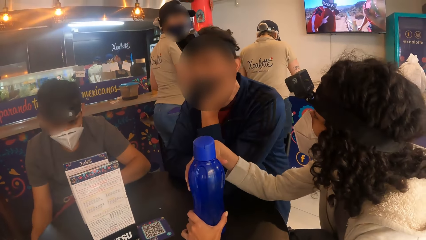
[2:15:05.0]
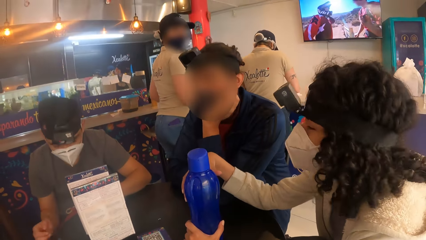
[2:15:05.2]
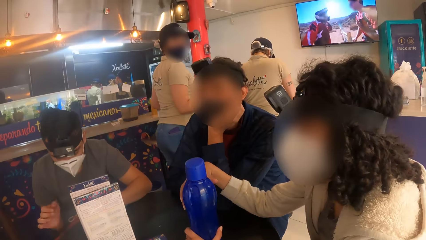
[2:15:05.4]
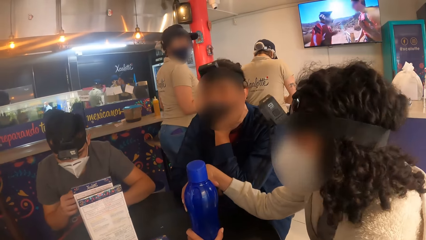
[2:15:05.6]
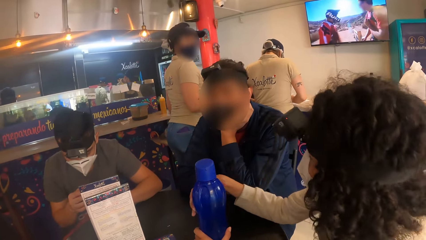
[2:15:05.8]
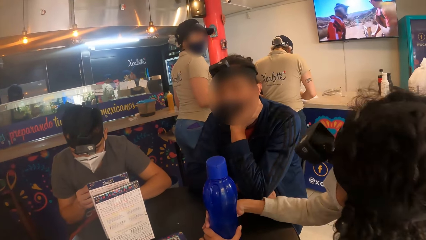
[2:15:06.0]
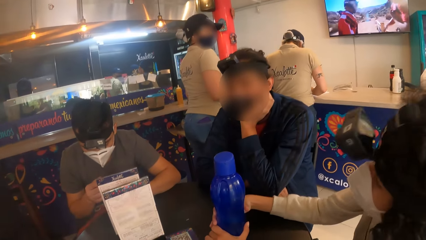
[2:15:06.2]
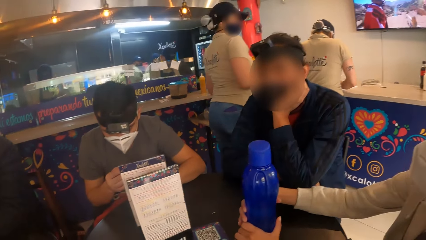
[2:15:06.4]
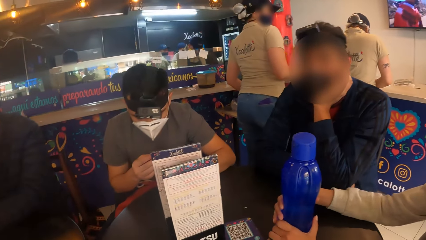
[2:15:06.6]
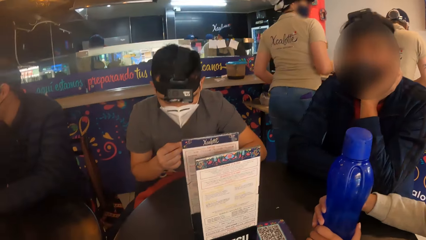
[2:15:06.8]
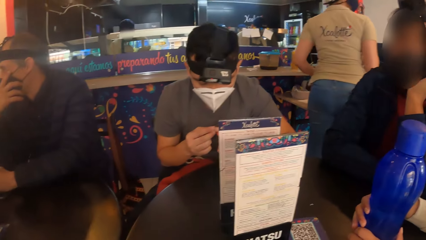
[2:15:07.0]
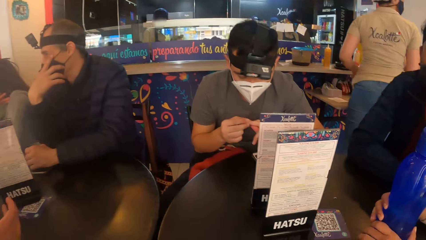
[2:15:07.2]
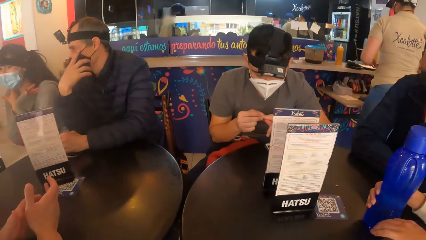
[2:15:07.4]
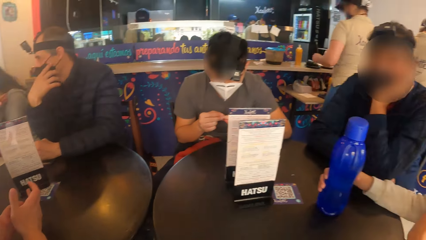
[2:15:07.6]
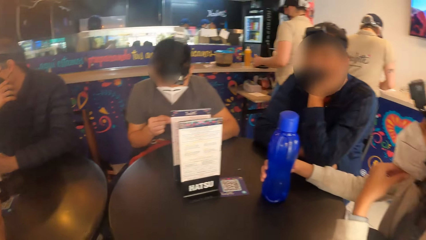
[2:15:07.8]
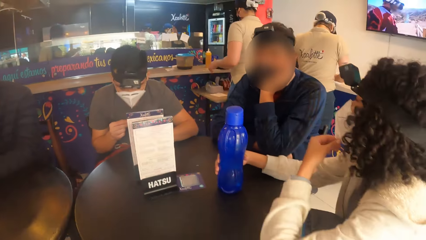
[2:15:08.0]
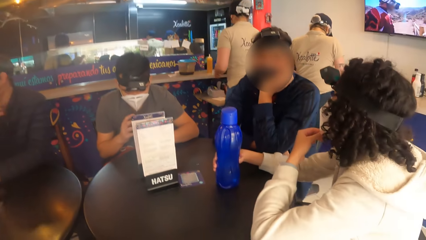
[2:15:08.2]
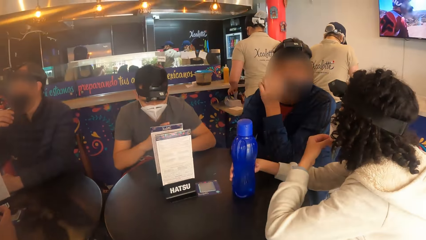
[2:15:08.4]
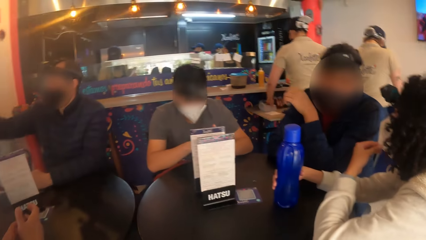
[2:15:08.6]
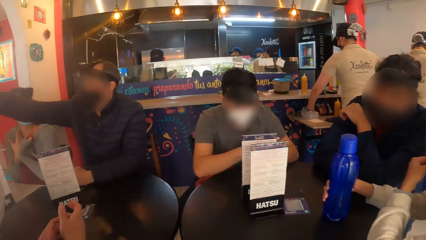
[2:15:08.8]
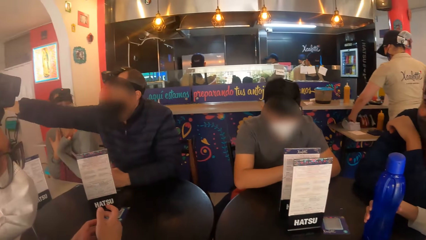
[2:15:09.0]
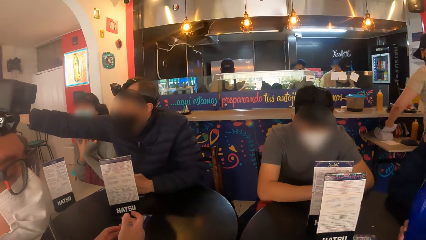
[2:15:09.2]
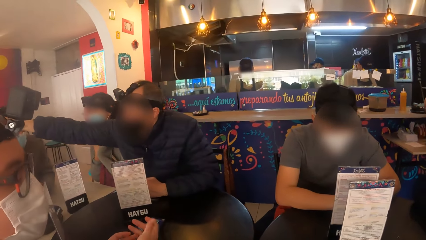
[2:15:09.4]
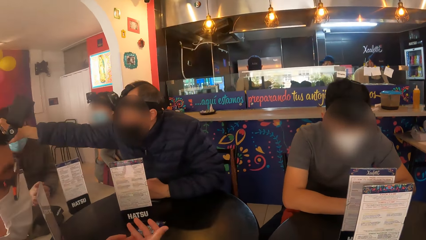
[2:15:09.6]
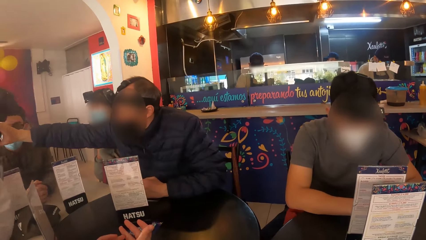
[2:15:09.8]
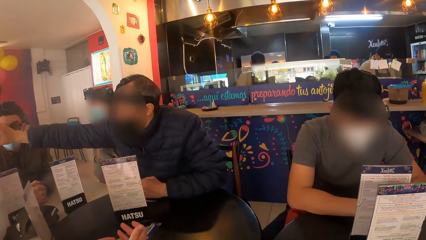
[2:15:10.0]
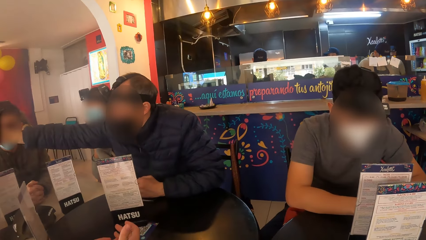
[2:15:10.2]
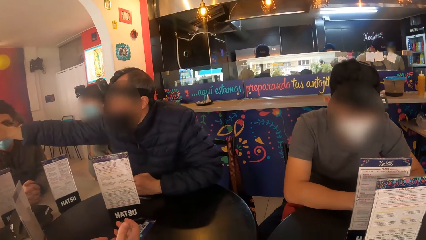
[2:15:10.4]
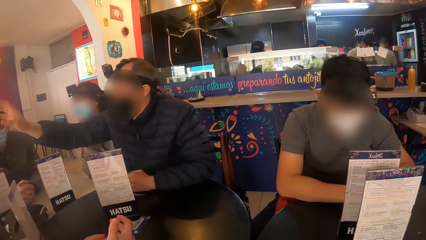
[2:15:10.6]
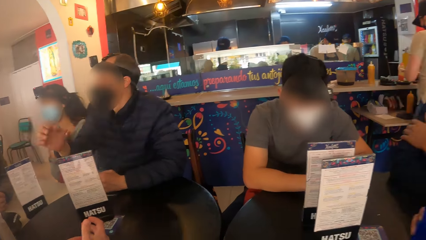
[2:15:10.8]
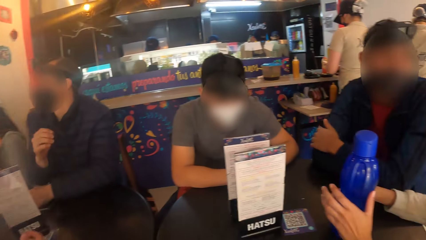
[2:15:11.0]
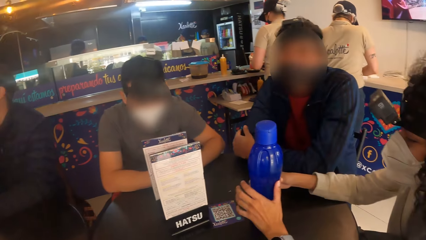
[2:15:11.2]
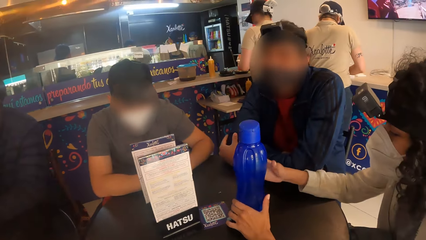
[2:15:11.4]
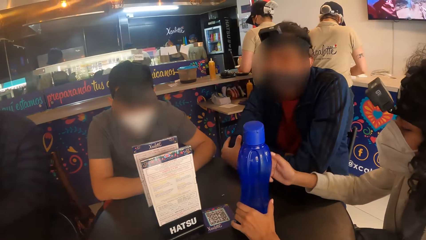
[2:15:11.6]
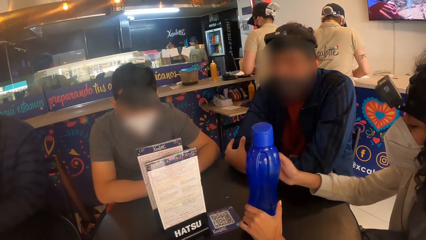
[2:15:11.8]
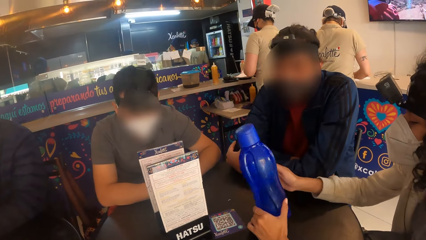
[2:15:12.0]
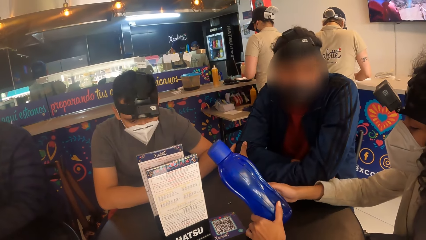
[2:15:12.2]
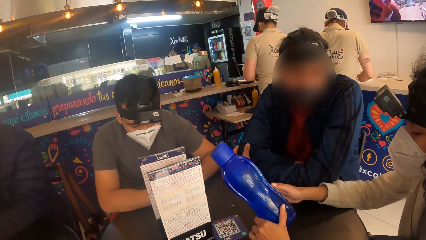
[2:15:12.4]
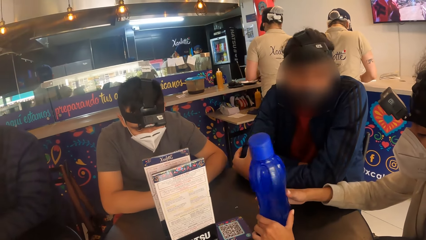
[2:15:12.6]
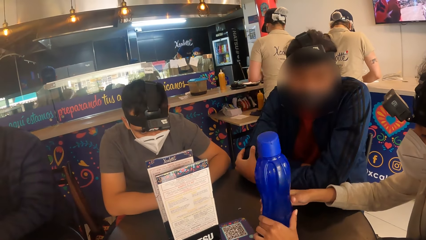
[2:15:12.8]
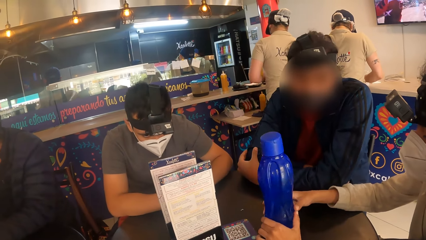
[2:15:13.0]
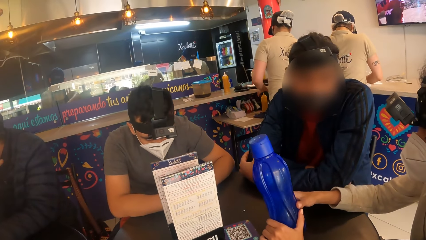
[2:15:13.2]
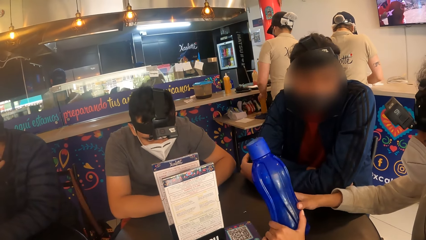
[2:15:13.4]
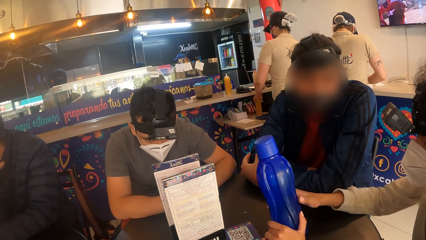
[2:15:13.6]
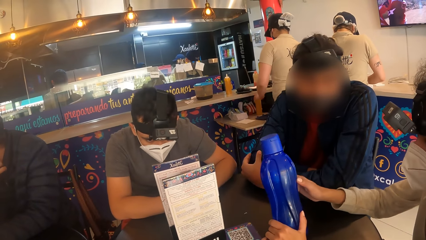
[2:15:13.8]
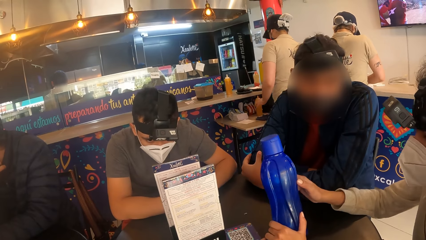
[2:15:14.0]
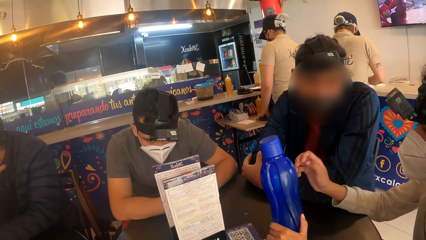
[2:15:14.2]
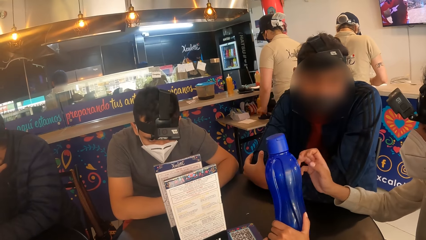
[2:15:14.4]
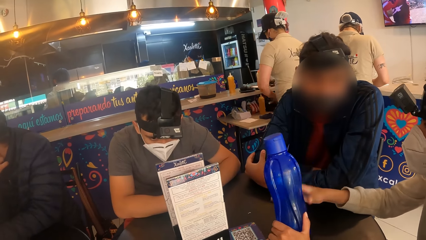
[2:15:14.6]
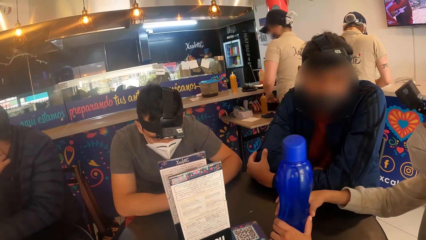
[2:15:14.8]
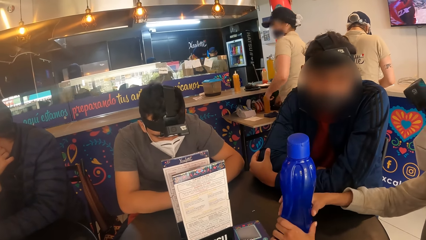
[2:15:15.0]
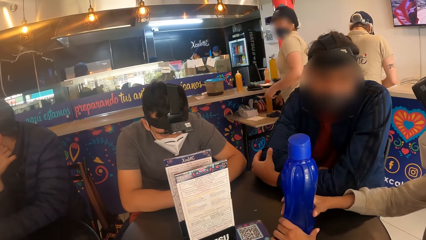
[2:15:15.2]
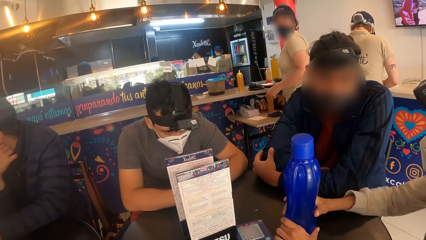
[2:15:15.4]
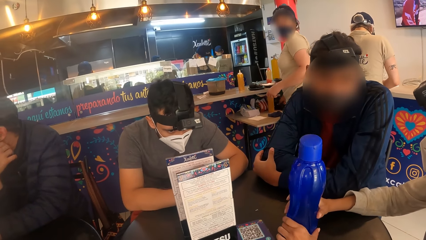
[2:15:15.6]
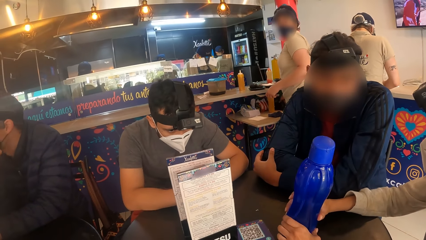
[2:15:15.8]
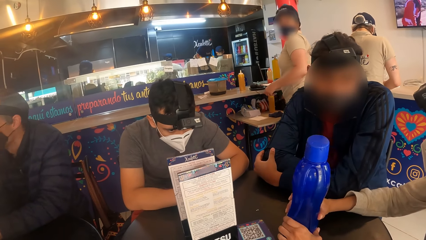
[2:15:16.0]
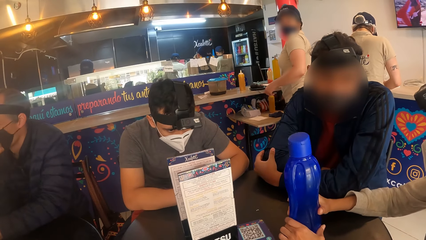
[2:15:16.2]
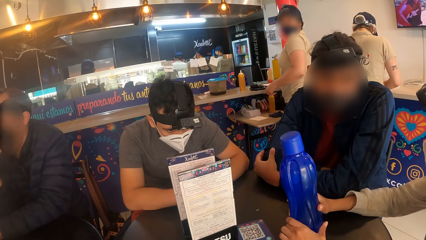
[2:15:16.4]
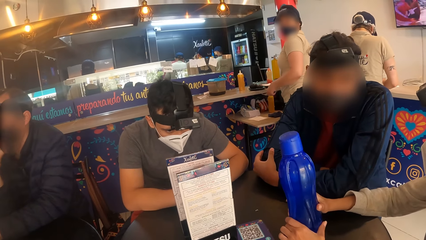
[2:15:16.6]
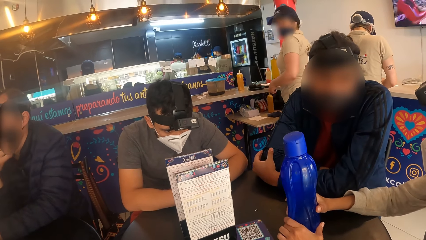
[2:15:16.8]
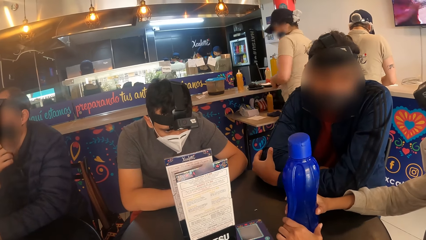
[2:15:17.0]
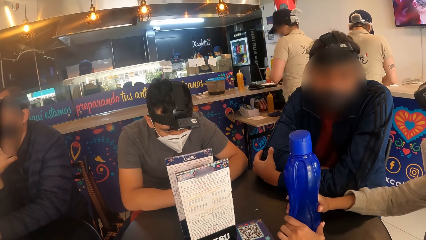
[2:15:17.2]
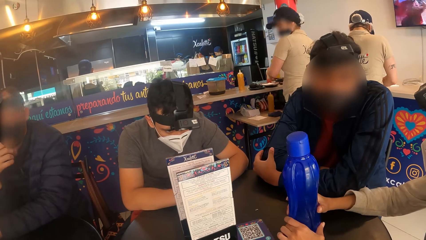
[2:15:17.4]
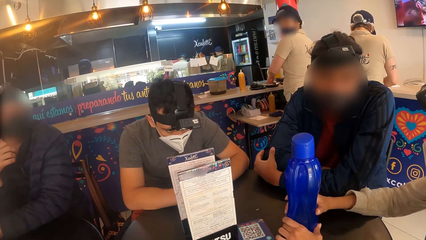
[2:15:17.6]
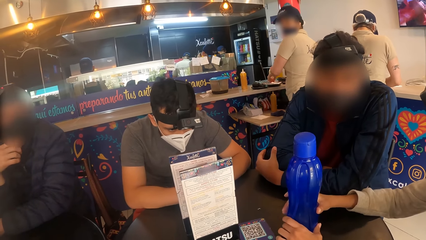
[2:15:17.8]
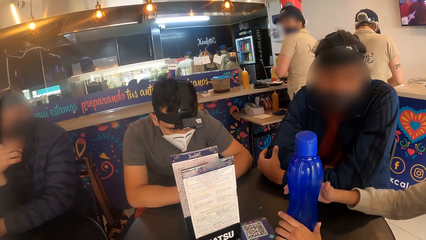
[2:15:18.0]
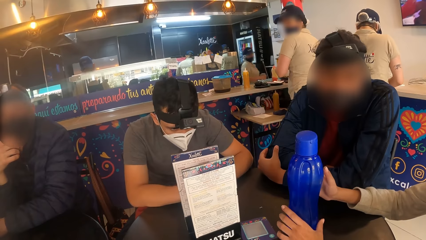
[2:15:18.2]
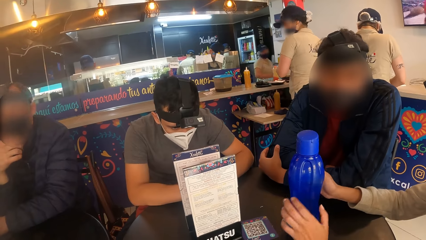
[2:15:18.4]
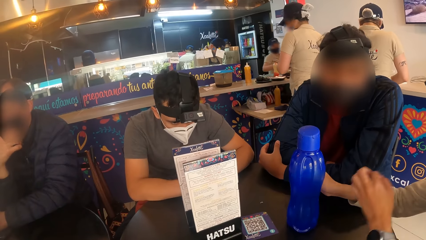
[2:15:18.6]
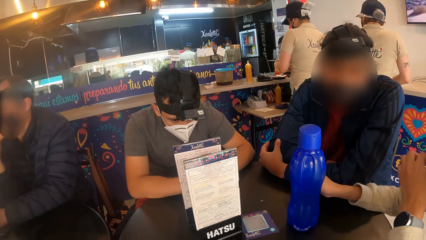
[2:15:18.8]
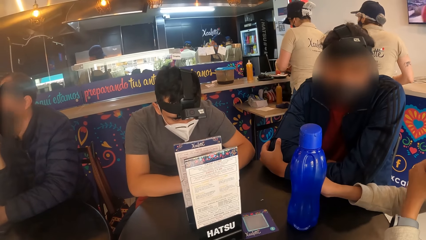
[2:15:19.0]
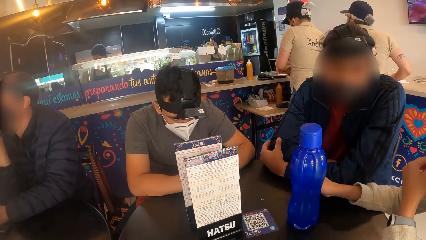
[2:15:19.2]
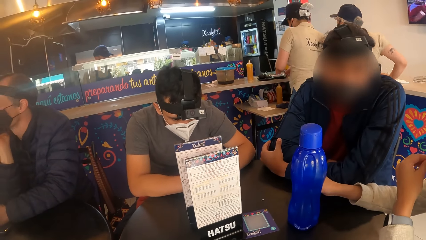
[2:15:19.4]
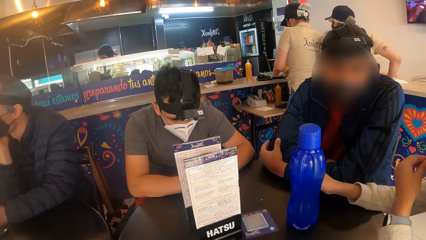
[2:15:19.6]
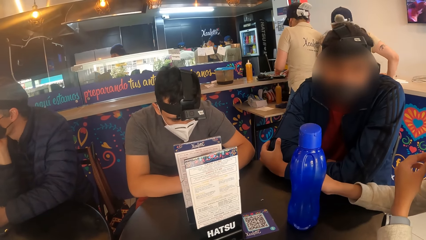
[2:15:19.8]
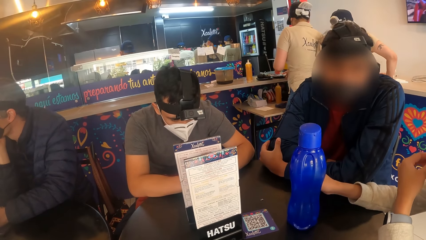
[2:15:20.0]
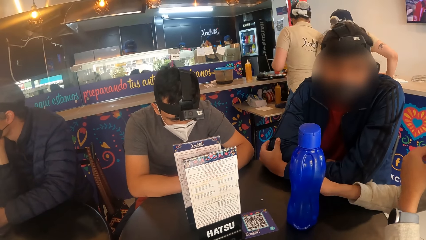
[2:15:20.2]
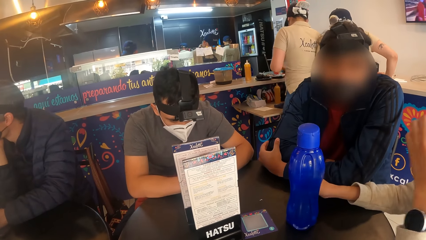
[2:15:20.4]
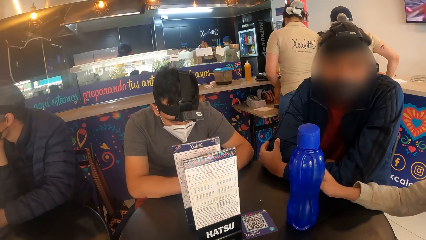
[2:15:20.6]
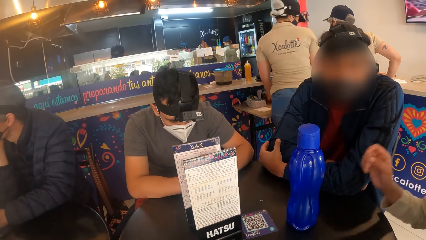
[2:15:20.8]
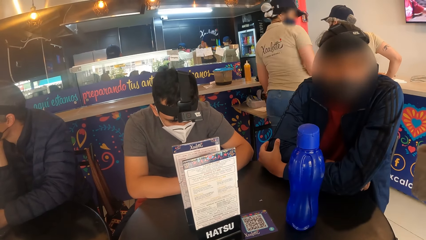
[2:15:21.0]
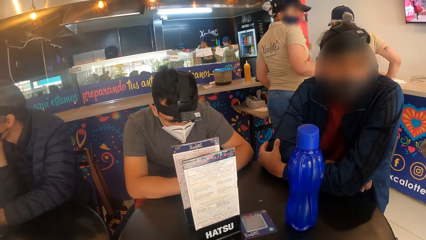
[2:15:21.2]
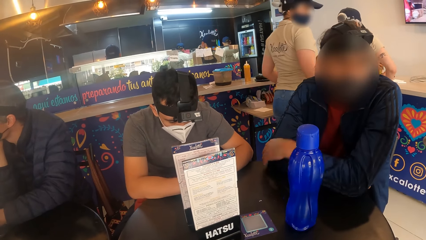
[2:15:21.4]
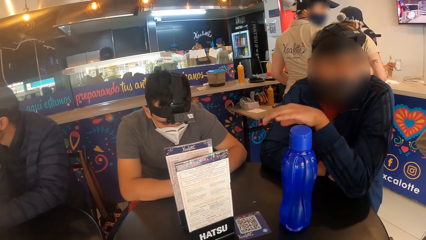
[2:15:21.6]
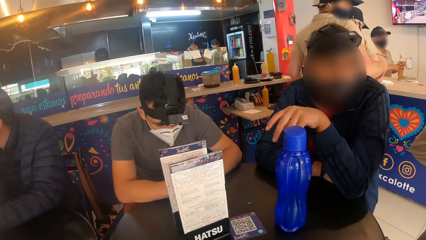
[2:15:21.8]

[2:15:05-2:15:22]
The camera wearer looks around. The woman touches the face mask on her left hand. The woman touches the bottle on the table with her right hand. The woman shakes the bottle on the table with both hands. Another woman holds the bottle with her hands. The other woman drops the bottle on the table with her hands.
